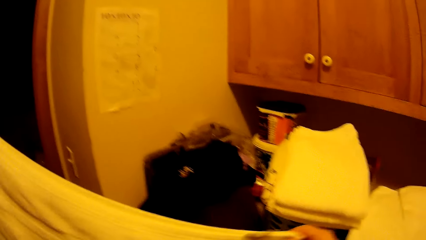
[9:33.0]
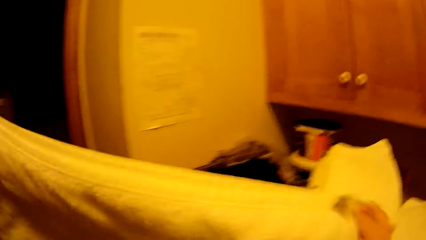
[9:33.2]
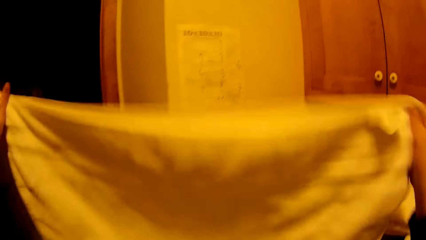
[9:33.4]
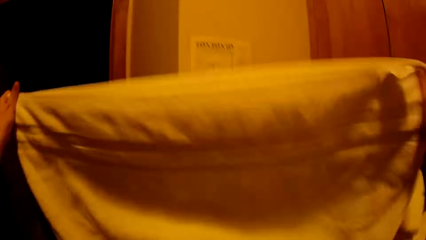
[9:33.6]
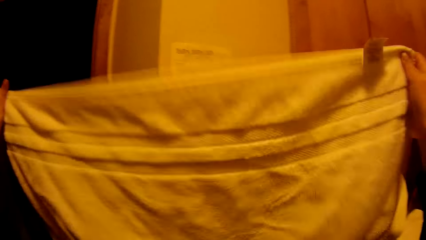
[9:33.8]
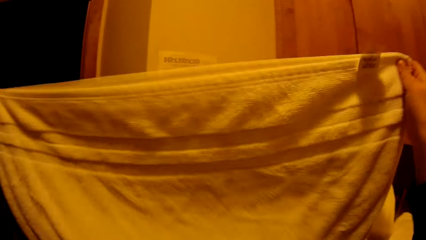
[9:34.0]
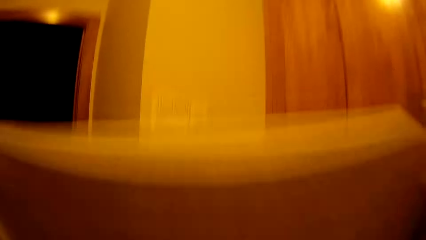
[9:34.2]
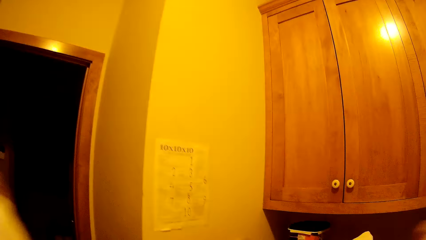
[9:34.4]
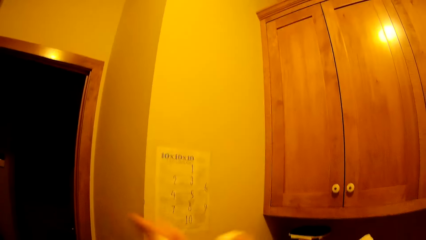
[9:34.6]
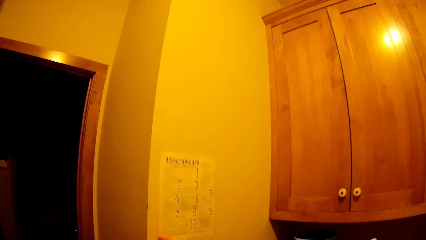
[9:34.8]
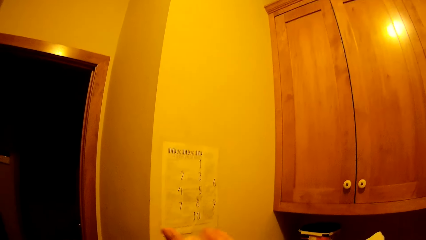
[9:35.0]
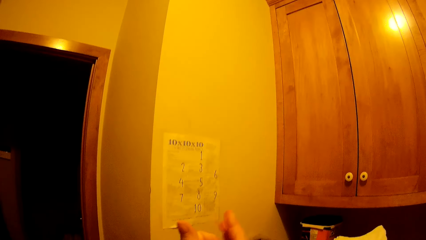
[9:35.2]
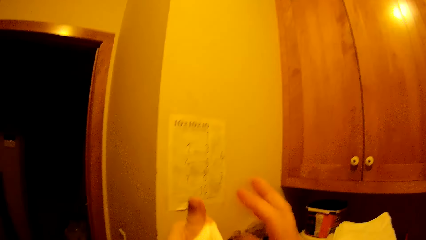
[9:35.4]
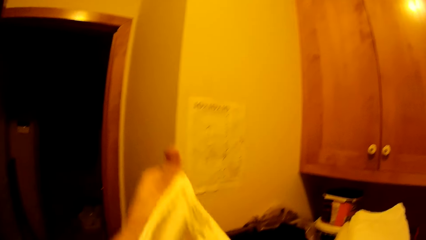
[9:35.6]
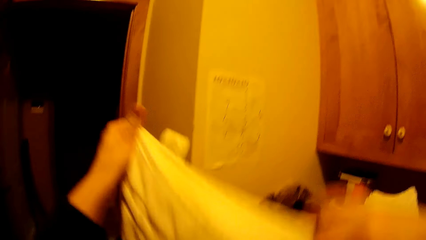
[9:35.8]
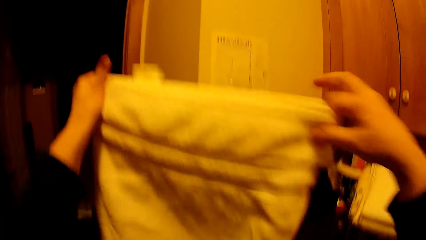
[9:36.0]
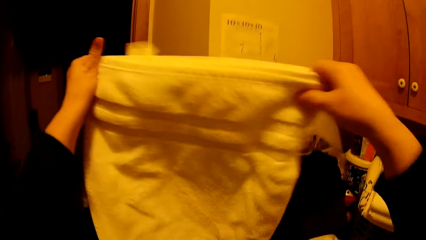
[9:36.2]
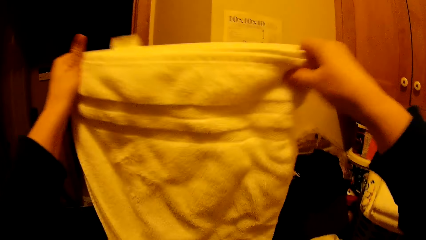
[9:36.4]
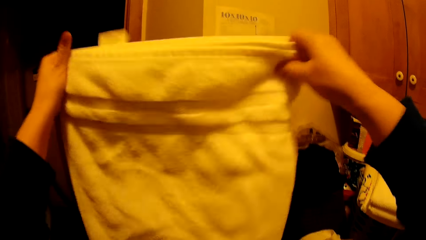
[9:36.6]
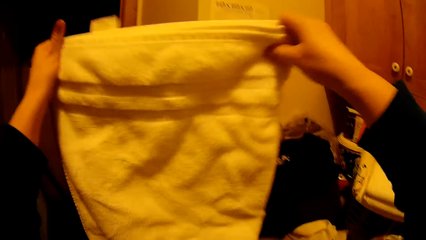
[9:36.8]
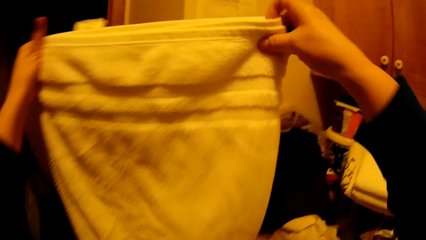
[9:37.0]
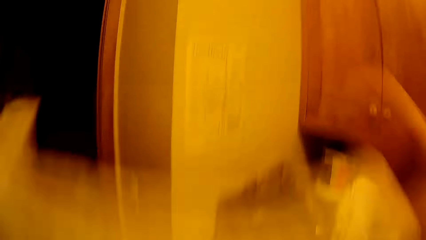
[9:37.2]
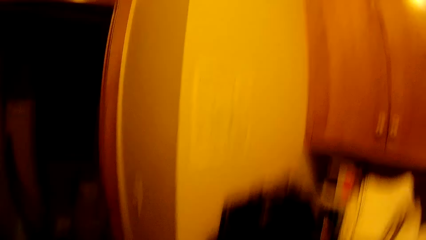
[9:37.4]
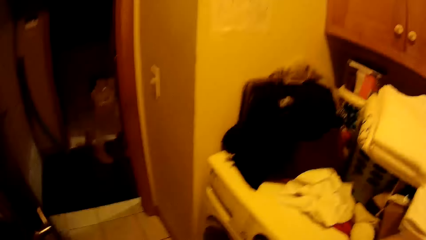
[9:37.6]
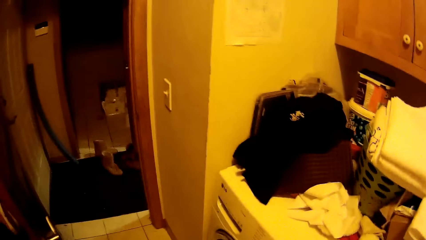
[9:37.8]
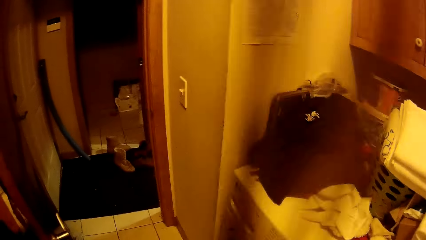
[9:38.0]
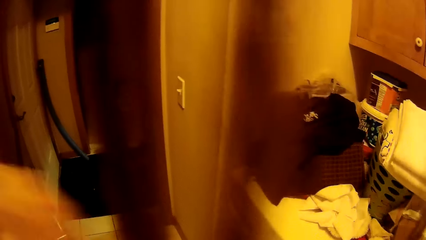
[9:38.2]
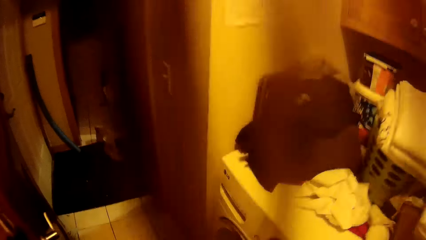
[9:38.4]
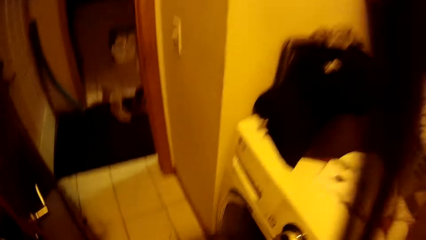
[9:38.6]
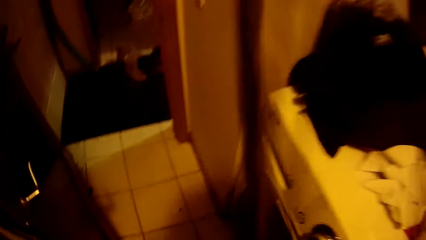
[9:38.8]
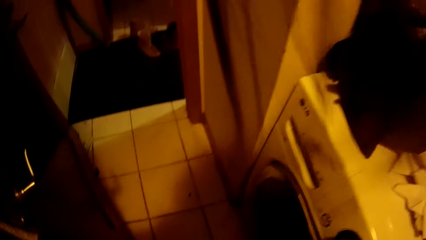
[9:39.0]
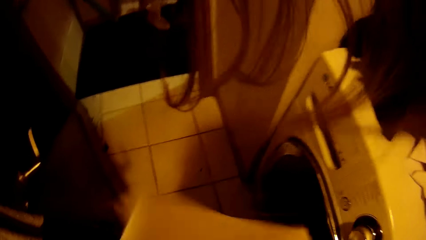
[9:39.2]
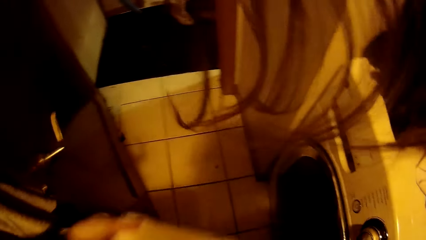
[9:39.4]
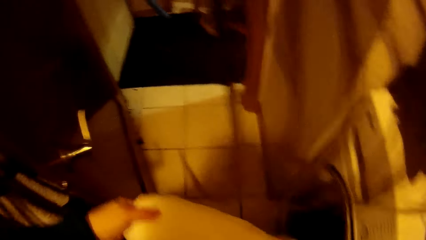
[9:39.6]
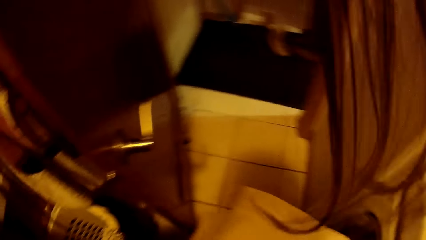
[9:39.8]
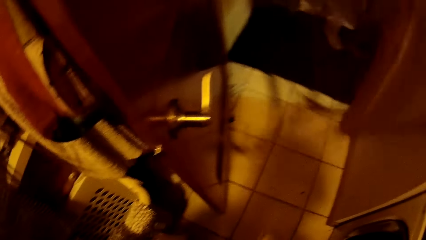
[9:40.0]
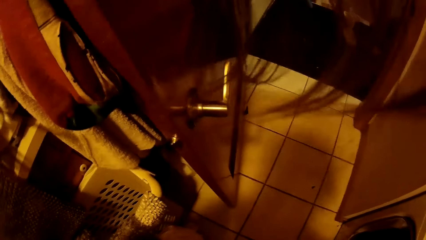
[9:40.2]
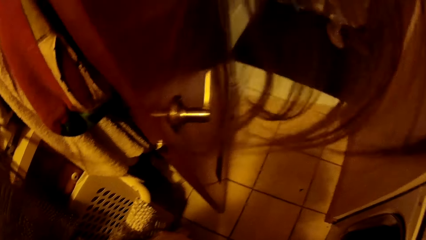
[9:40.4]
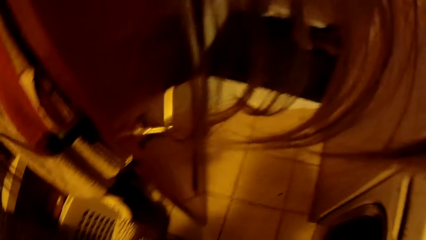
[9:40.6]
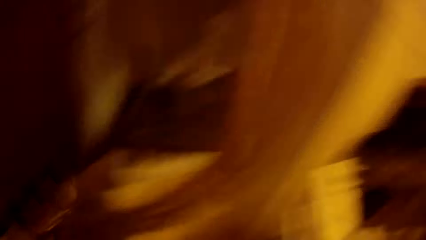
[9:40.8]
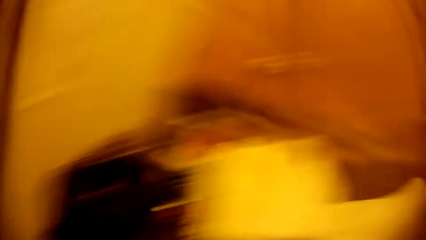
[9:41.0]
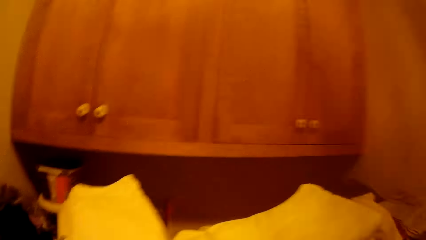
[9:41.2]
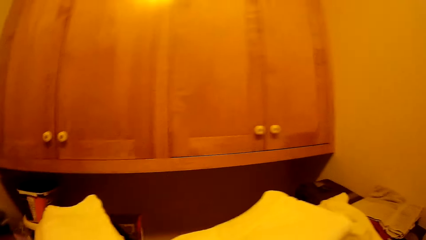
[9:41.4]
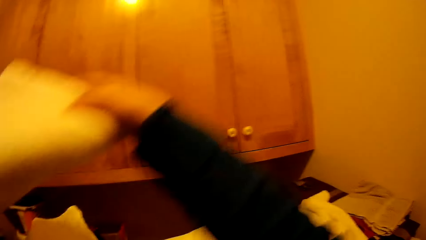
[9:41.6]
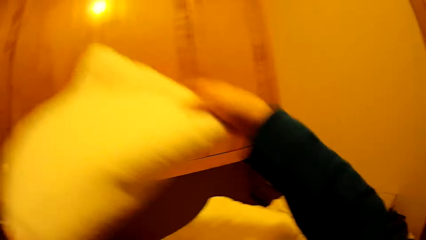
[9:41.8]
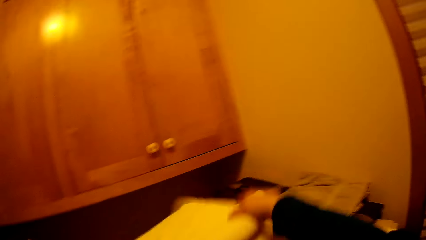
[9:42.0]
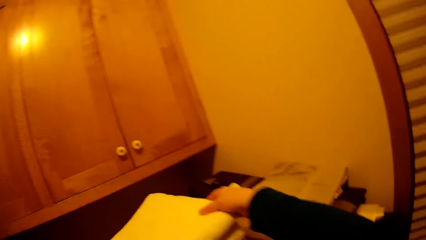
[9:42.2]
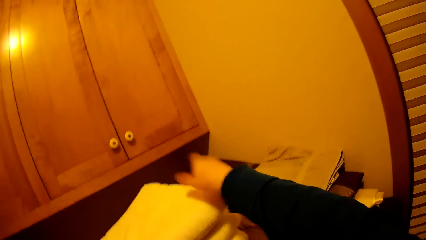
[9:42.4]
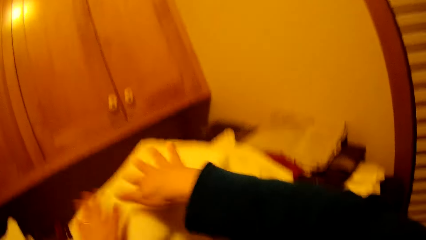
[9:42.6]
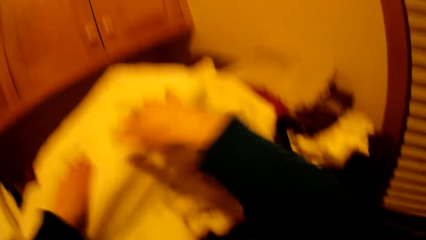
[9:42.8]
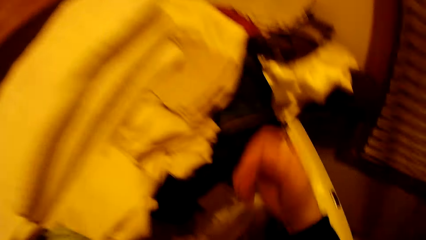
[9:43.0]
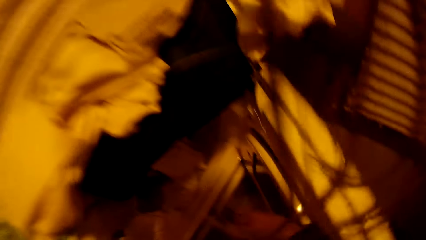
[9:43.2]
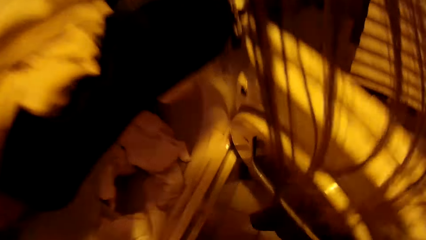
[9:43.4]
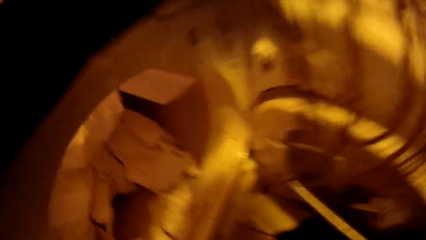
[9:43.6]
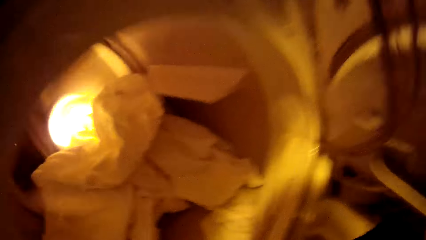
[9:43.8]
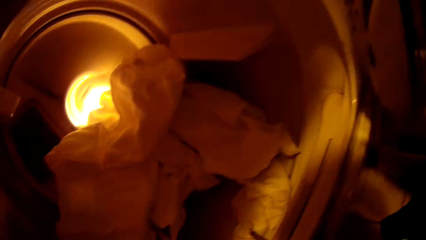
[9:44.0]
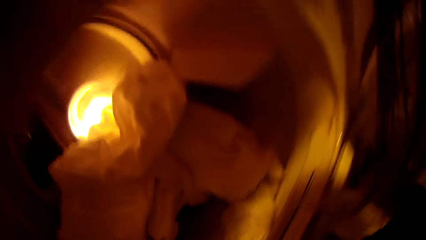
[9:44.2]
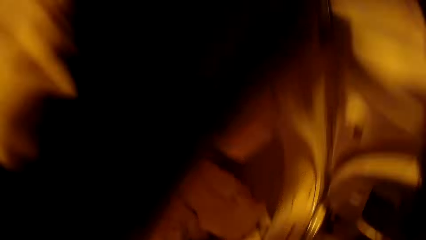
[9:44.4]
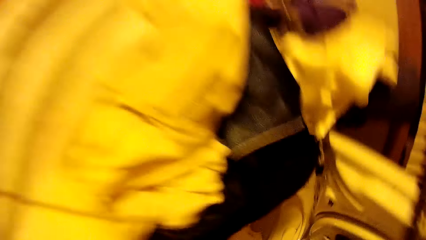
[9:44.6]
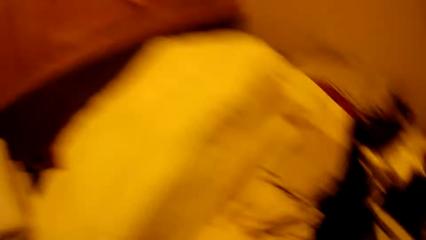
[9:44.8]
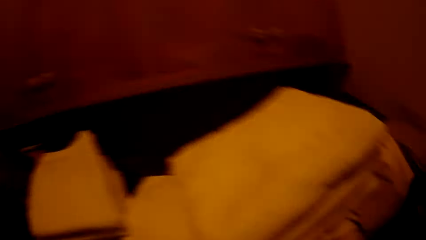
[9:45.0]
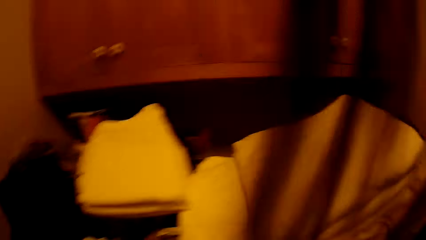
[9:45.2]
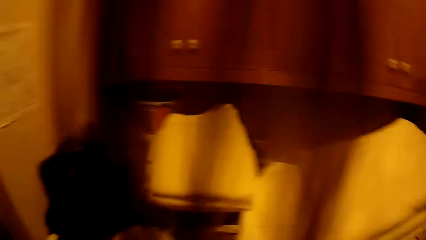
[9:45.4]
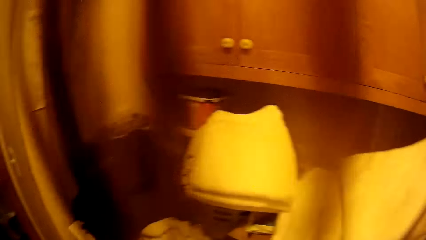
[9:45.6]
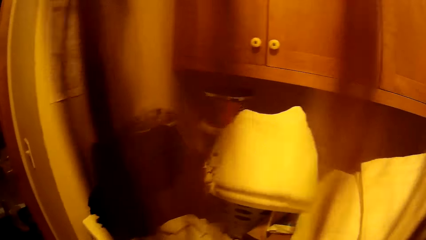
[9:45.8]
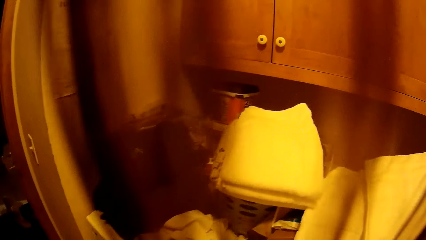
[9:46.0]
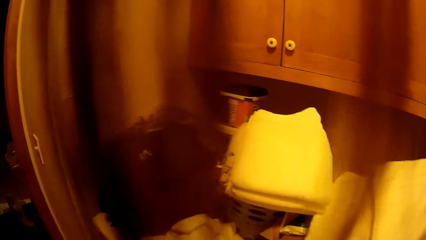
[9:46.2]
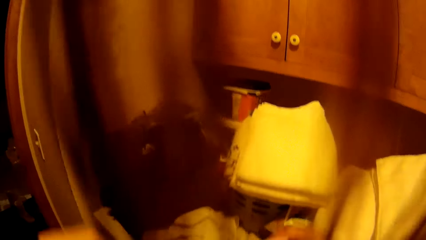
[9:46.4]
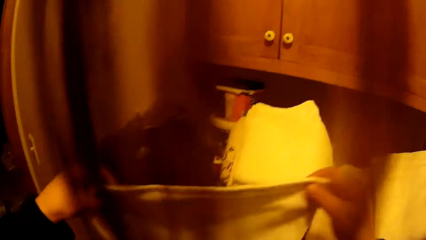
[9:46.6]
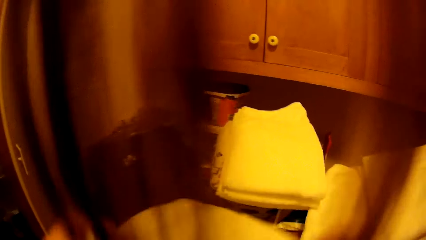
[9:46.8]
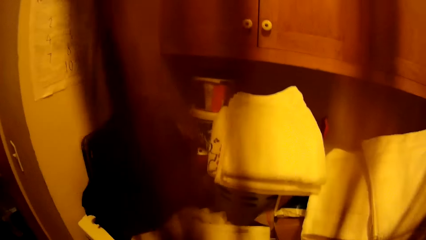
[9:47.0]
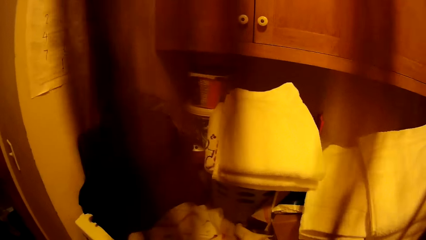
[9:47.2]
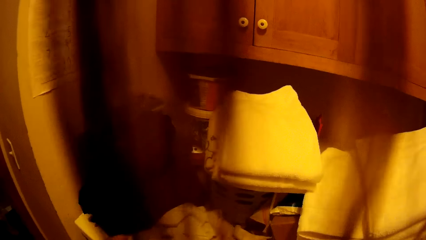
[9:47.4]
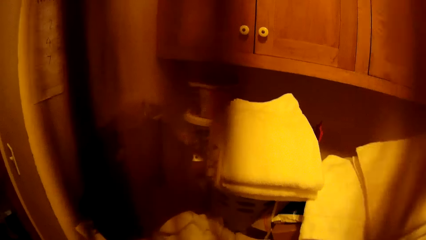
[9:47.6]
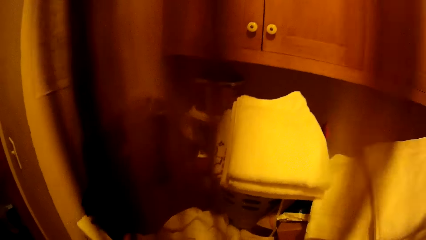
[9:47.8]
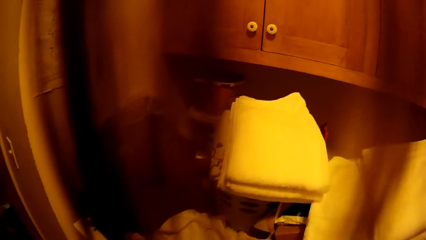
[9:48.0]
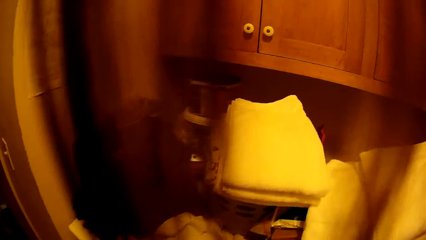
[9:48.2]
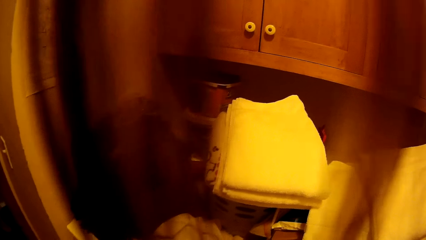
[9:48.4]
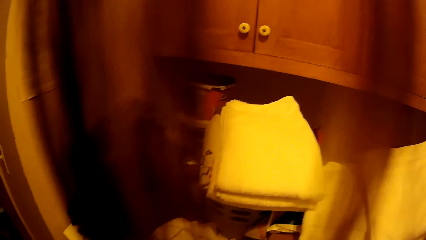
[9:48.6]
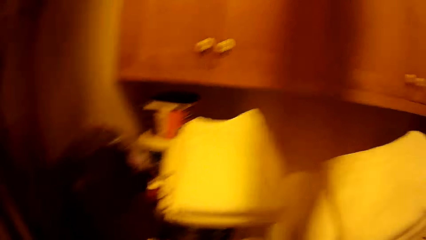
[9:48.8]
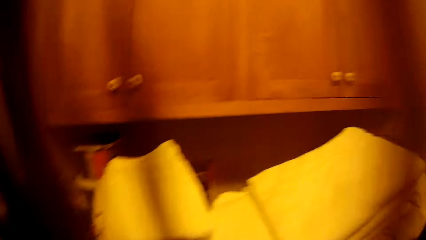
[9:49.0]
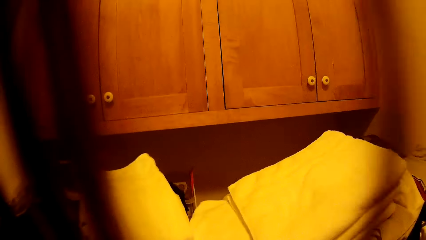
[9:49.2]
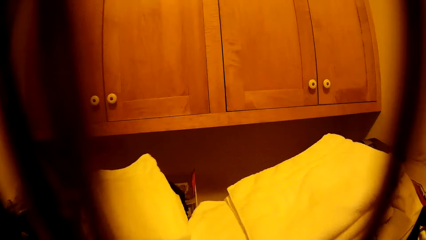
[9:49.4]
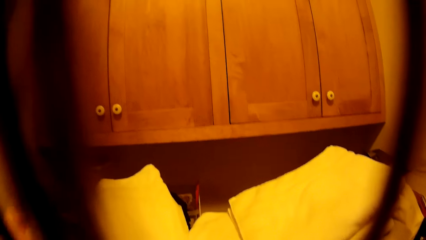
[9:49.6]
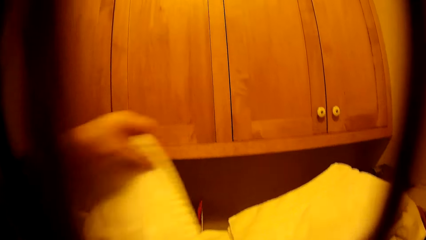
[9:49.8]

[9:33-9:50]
The camera wearer folds a towel. They put the towel on top of other clothes.
